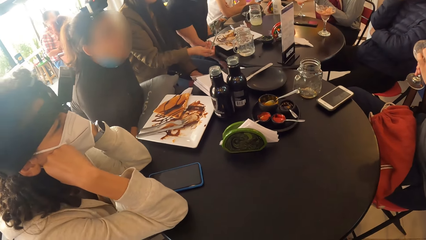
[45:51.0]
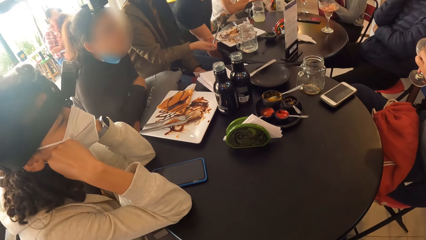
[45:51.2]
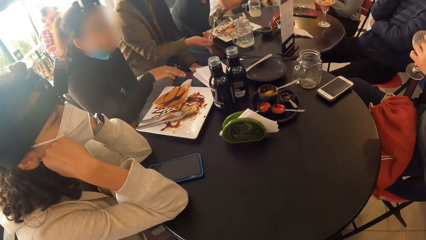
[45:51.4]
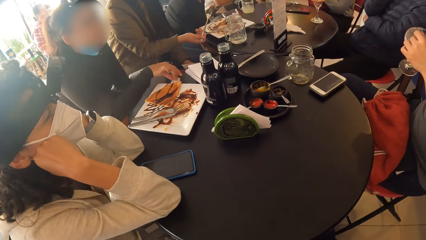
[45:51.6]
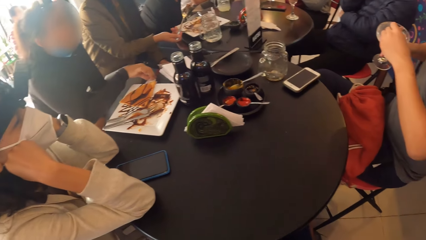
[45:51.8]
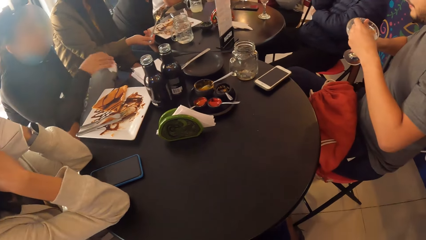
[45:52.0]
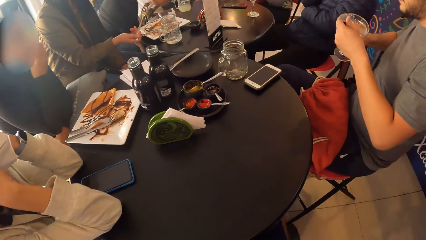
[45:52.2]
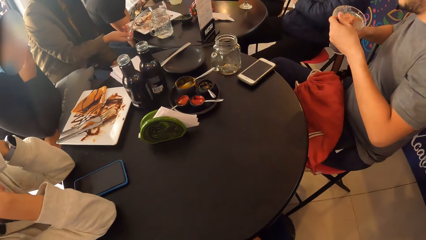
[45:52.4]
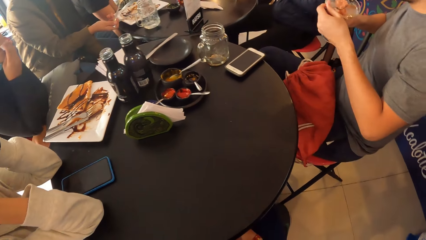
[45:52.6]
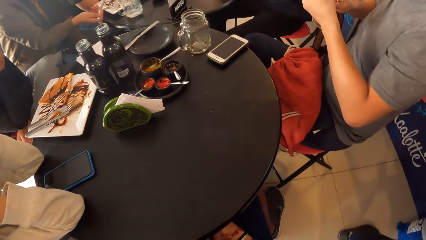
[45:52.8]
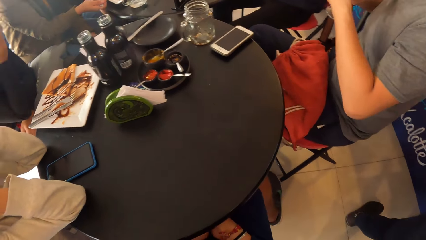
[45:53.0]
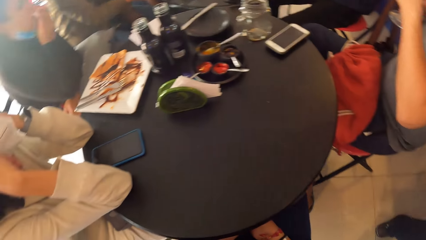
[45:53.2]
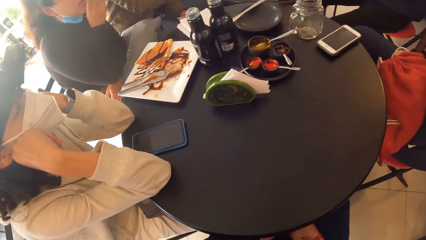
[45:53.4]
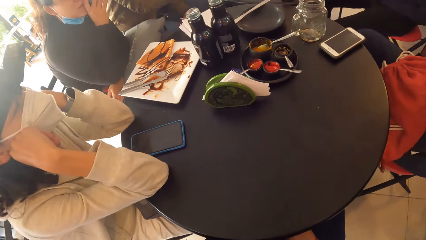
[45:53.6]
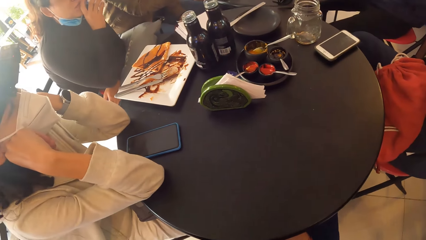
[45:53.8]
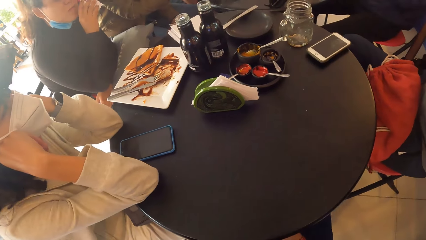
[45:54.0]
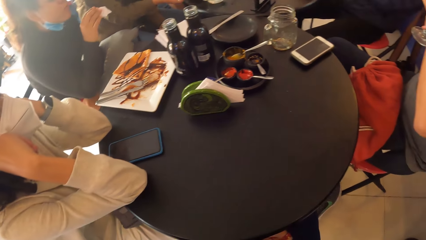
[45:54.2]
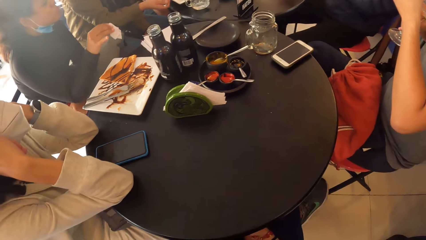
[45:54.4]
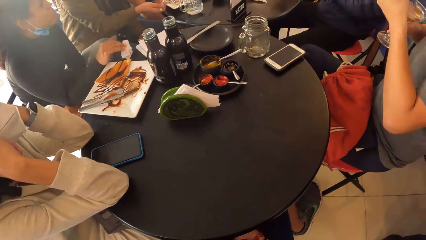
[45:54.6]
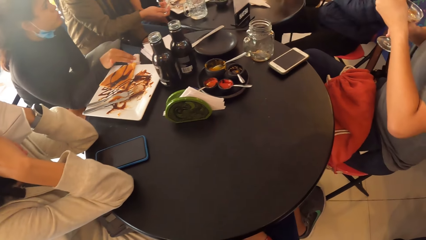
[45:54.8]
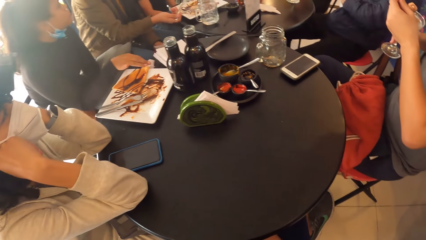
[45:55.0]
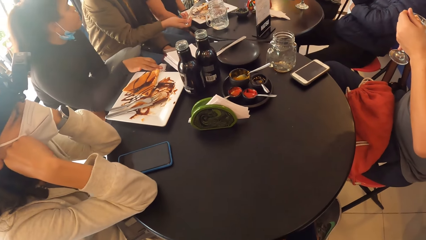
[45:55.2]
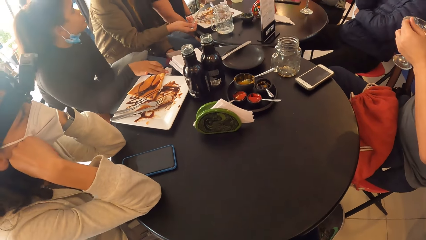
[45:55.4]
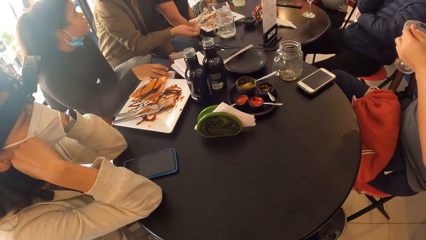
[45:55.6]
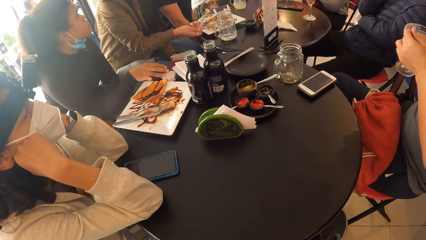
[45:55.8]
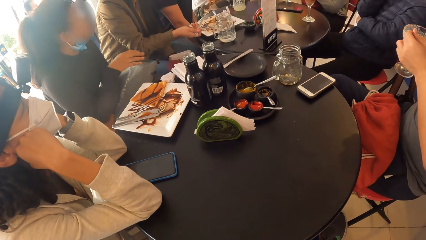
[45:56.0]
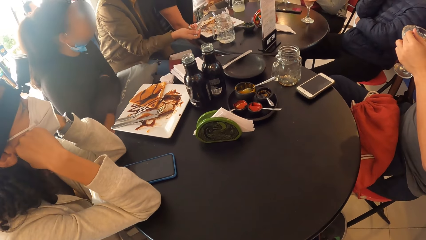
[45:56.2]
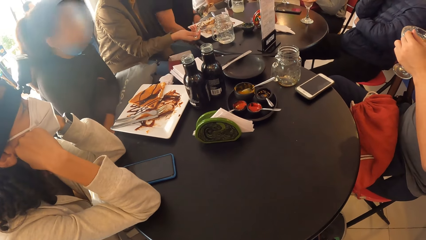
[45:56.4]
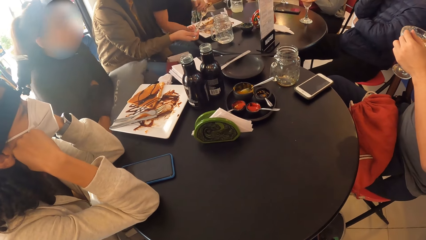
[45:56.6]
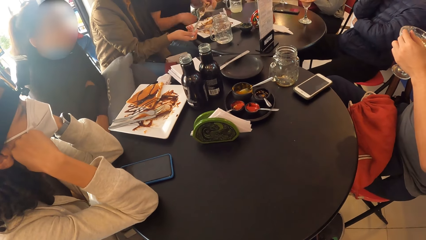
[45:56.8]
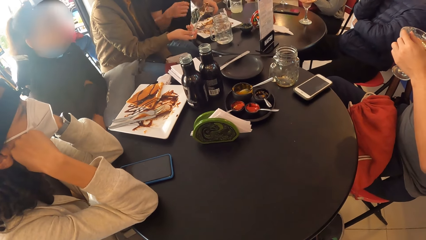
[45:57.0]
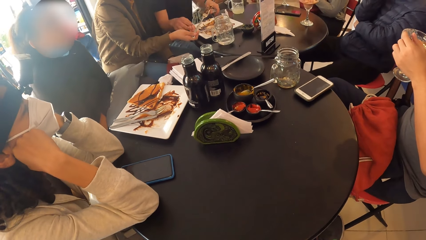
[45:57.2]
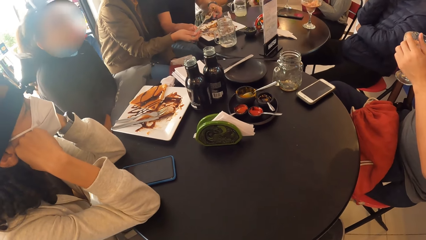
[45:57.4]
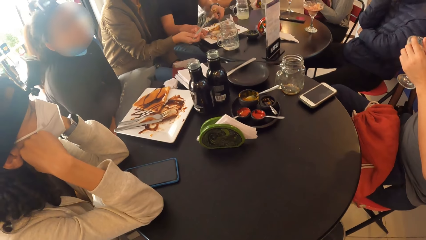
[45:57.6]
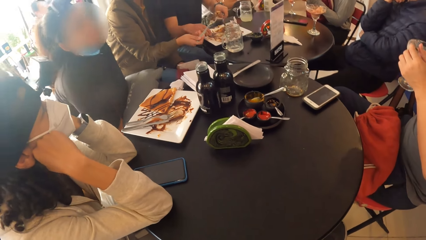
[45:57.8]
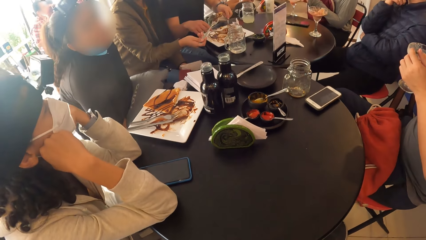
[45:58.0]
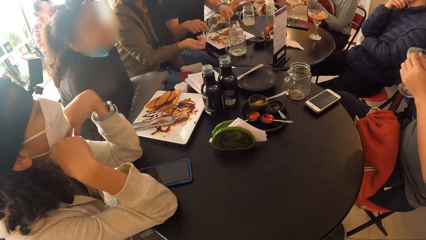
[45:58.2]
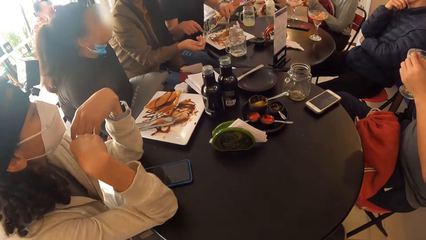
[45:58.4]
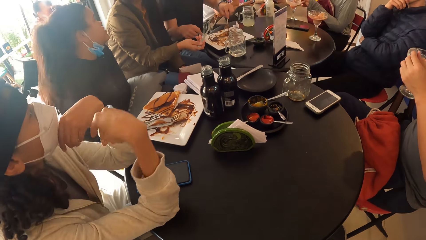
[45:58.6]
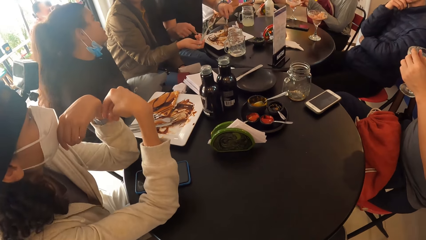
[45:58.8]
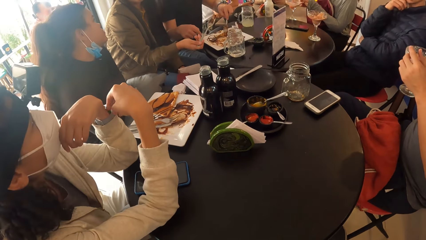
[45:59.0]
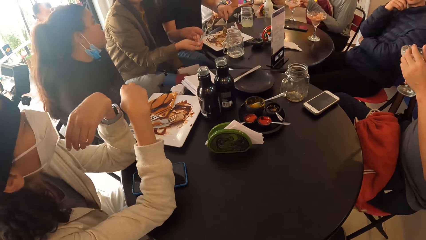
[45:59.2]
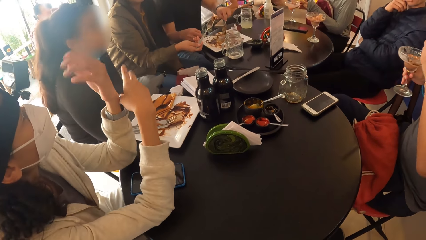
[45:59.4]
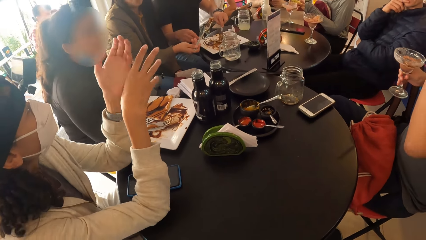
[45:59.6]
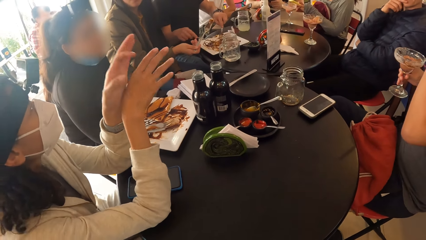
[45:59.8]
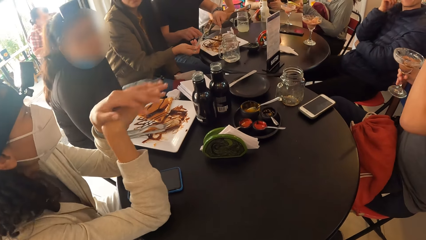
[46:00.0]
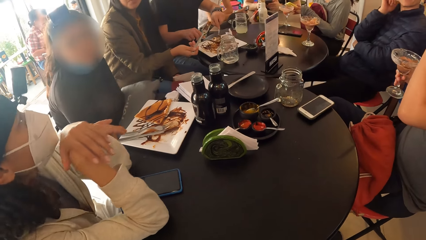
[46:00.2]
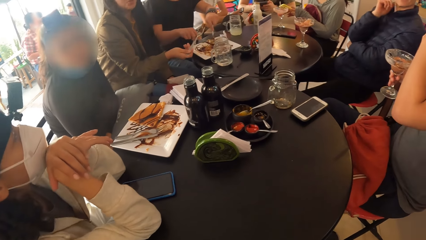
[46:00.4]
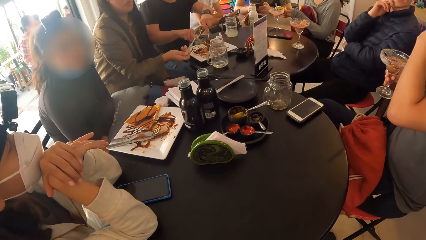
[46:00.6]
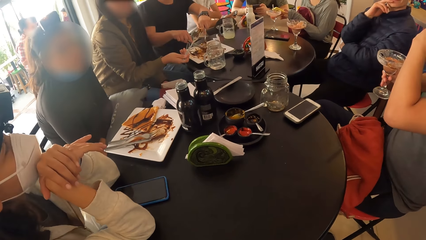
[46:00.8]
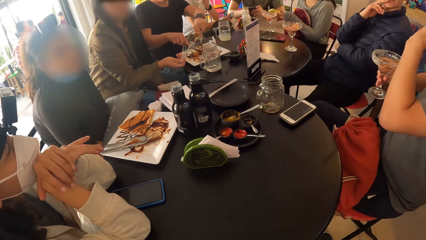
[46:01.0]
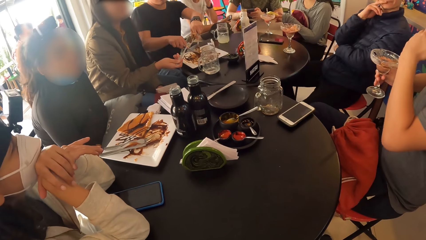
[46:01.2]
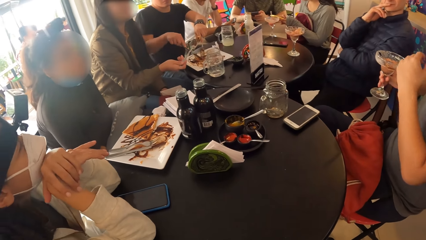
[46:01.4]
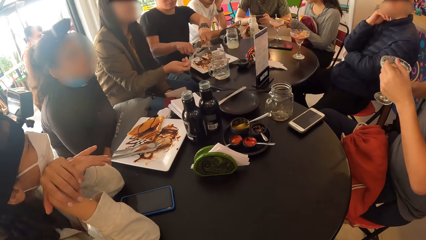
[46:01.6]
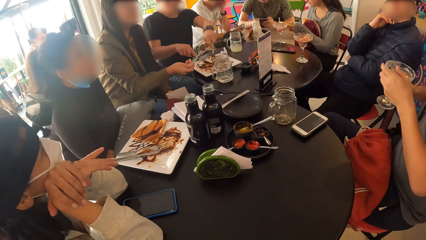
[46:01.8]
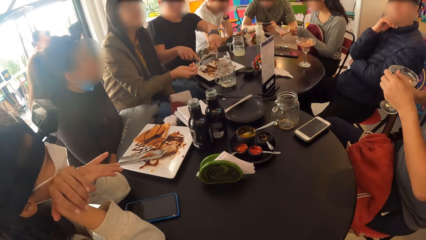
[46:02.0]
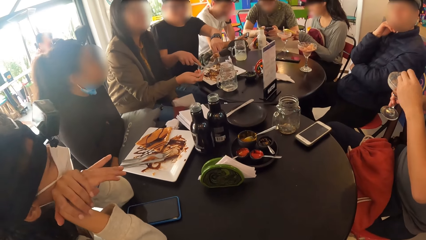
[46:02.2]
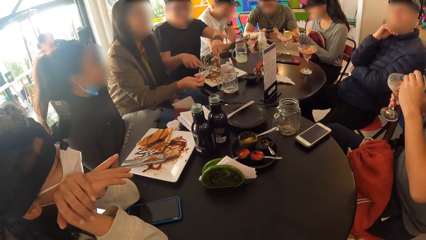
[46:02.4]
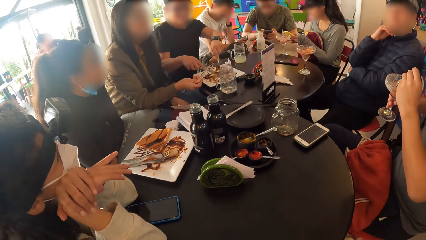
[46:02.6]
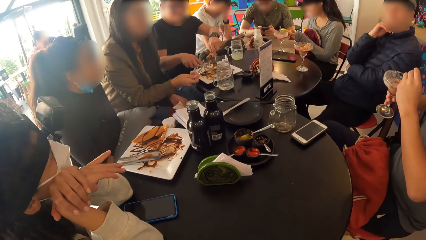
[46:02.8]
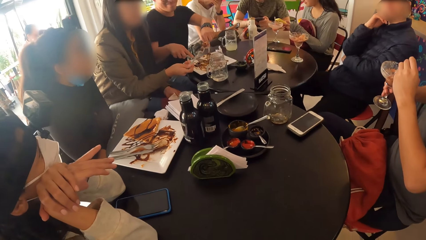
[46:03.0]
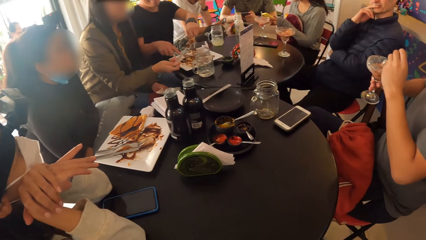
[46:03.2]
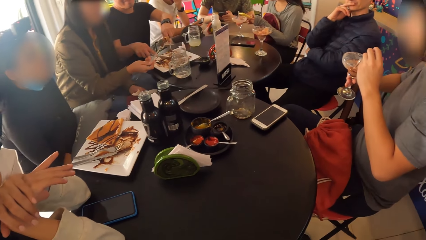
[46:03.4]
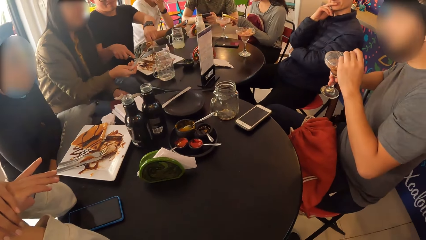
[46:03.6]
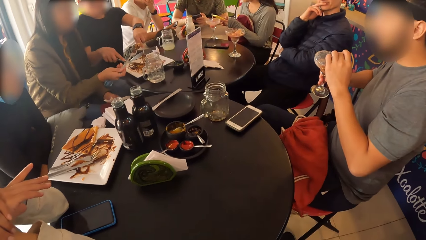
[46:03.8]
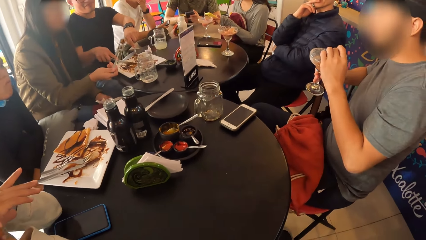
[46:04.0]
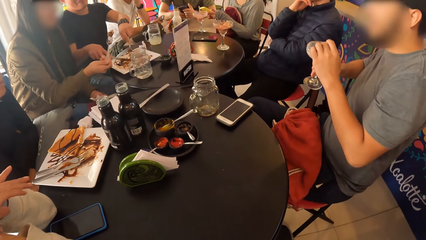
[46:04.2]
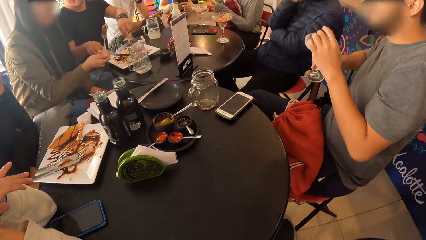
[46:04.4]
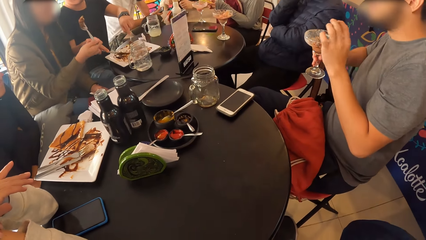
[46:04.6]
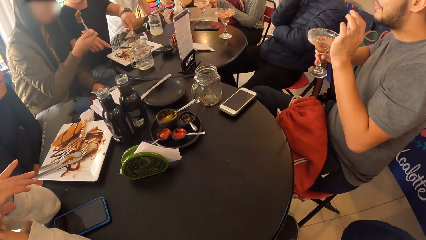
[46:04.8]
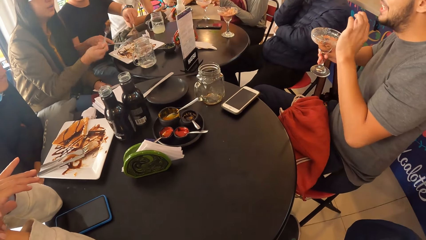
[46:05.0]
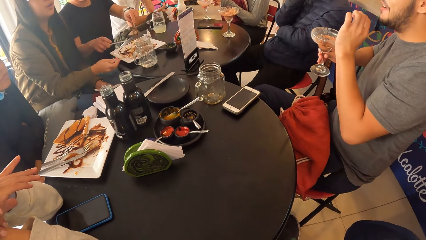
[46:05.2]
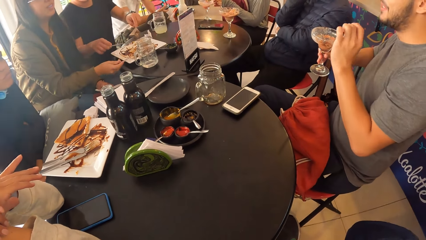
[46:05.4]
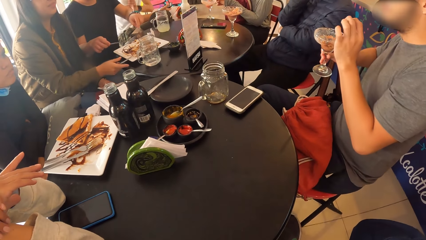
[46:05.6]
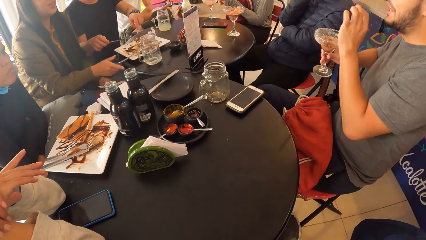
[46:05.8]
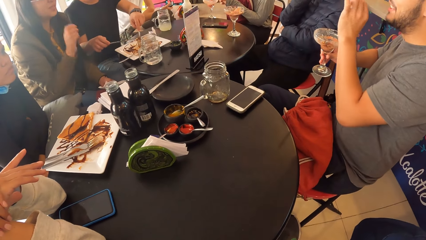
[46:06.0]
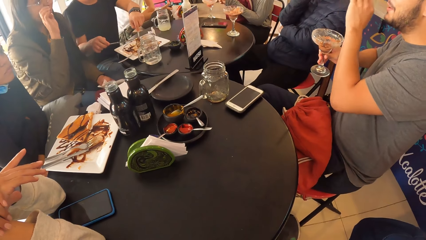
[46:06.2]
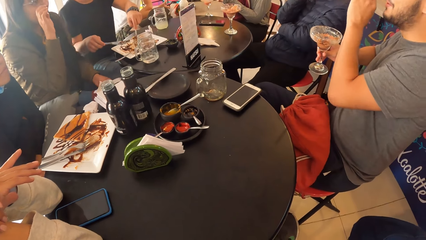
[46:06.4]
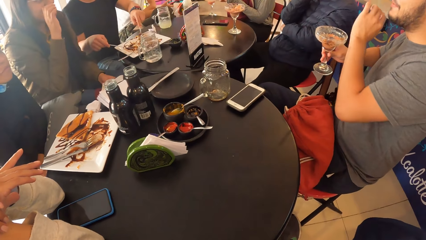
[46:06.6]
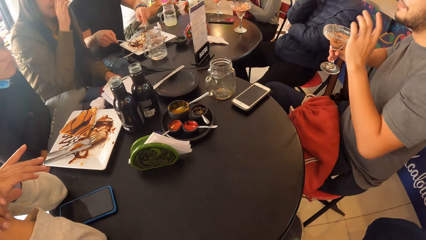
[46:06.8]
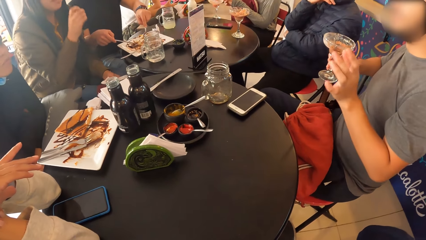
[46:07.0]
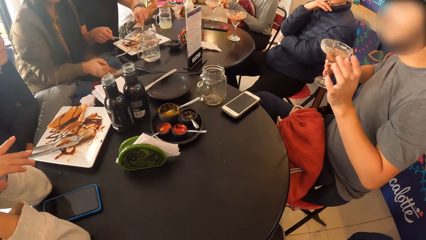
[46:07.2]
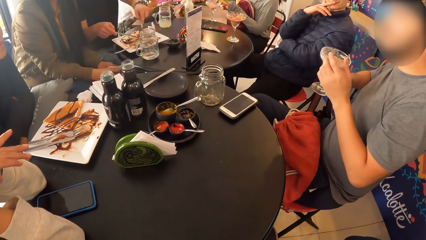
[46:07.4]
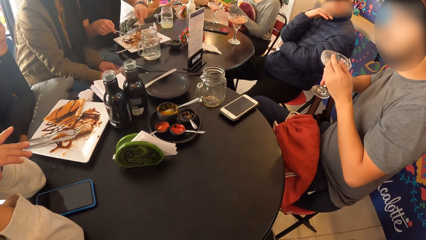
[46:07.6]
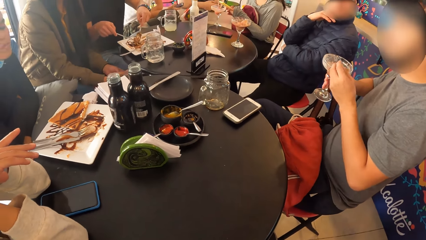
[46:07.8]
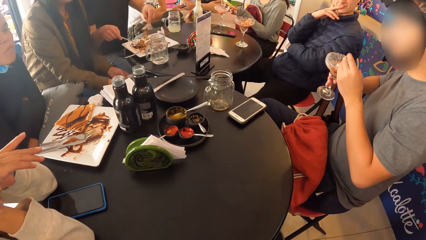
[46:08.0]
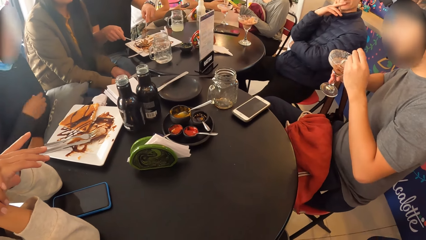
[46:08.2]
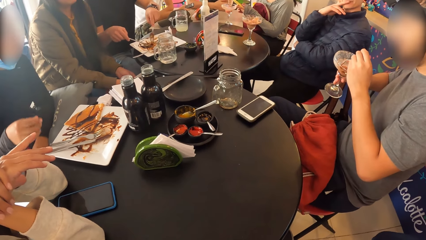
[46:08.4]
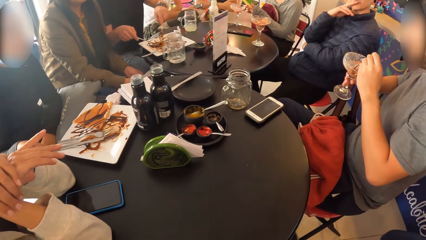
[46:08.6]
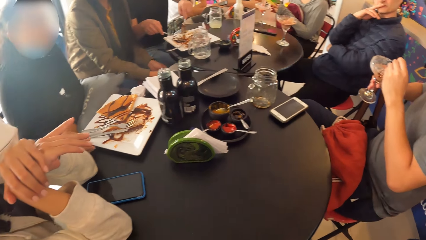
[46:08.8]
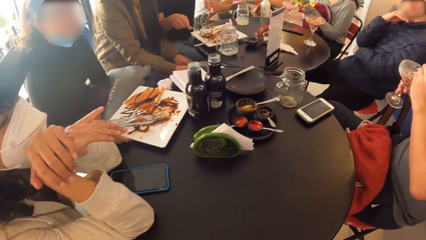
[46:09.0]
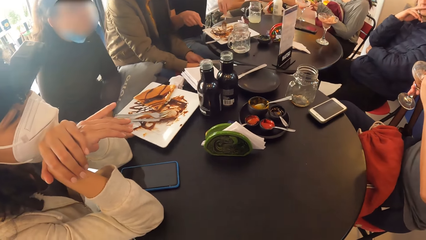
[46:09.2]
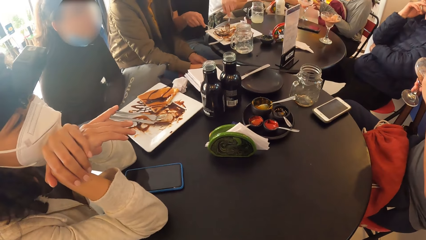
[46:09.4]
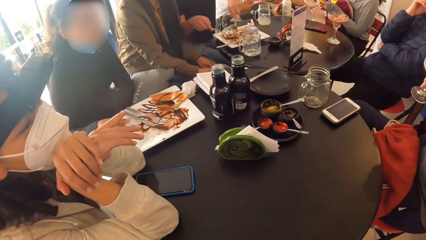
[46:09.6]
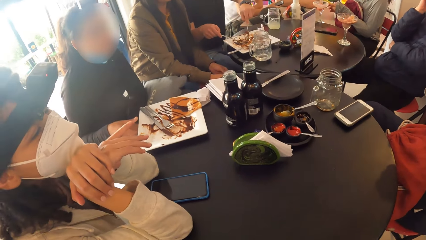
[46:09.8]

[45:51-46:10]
A woman picks the piece of folded tissue paper on the table with her right hand. A lady lifts the spoon. The woman cleans her mouth with the tissue paper in her right hand. A man eats something. The woman drops the piece of folded tissue paper in her right hand on the table. Another man picks a knife on the plate on the table with his left hand and picks a fork on the plate on the table with his right hand. A third man lifts the spoon. Another woman removes both hands from her chin. A fourth man raises his left hand to his face. The other woman interacts with the fourth man. The second man cuts the bread on the plate with the knife in his right hand and the fork in his left hand. The fourth man touches the spoon in the glass cup in his right hand with his left hand. The fourth man interacts with a third woman. The first man gestures with his hands. The lady lifts her hand. The fourth man holds the spoon in the glass cup in his right hand with his left hand. The first man gestures with his hands.
